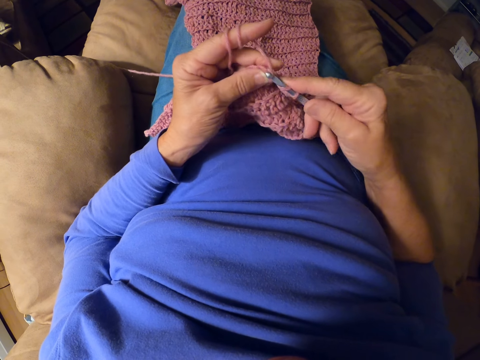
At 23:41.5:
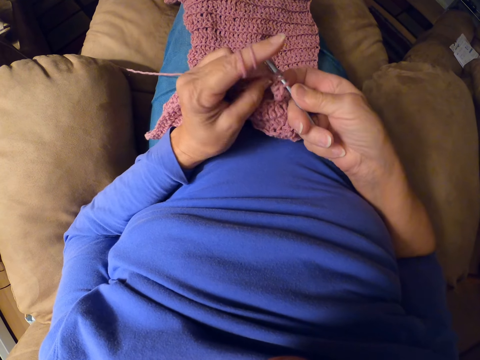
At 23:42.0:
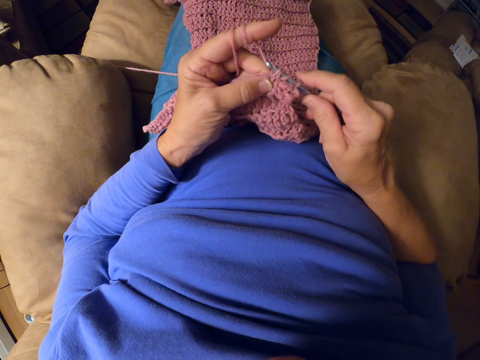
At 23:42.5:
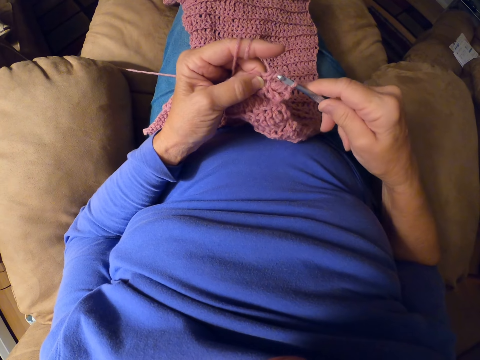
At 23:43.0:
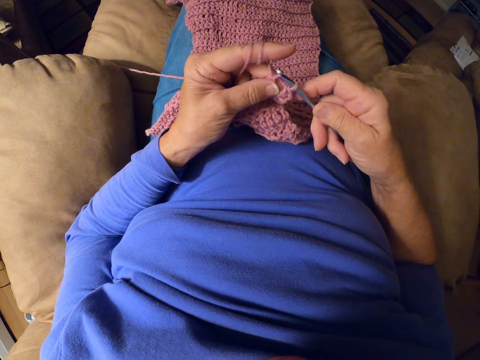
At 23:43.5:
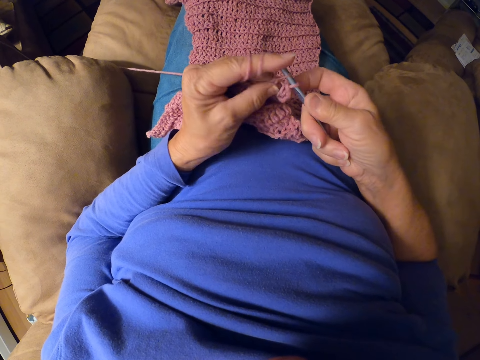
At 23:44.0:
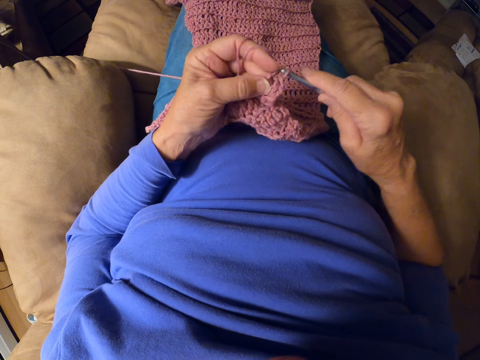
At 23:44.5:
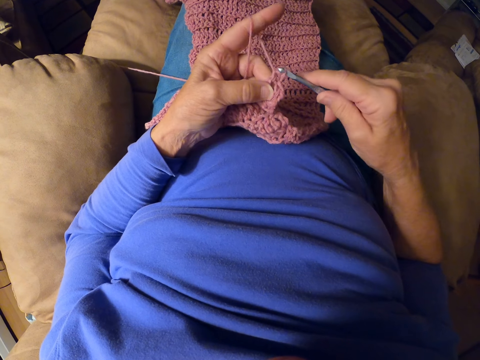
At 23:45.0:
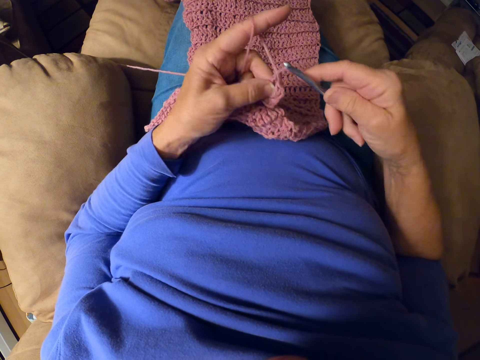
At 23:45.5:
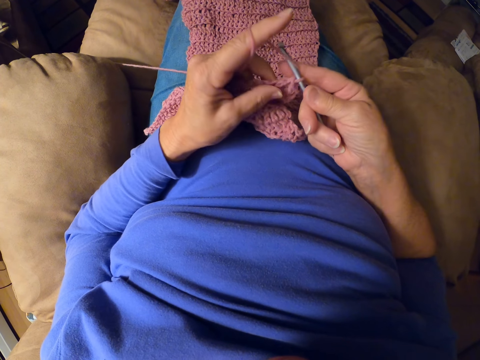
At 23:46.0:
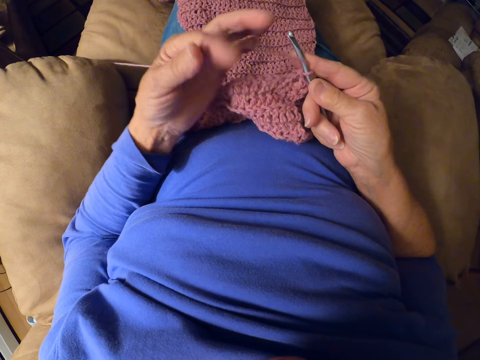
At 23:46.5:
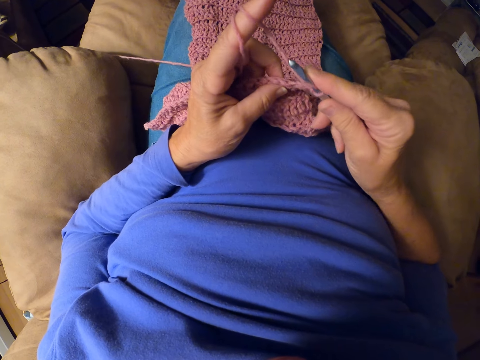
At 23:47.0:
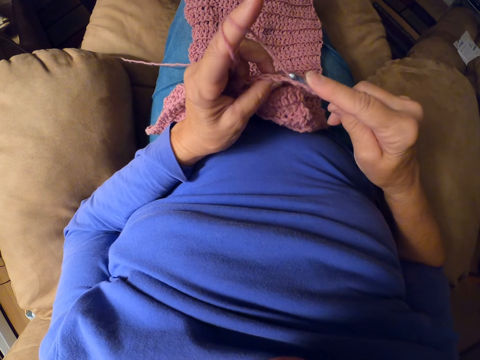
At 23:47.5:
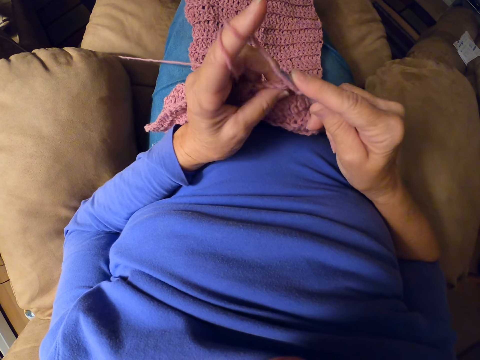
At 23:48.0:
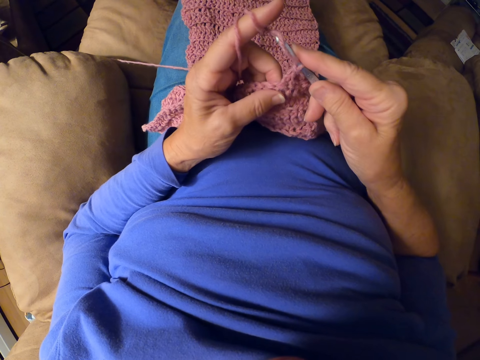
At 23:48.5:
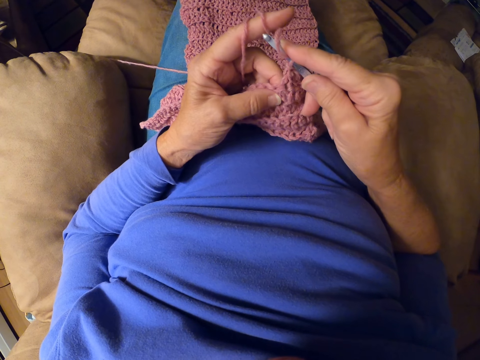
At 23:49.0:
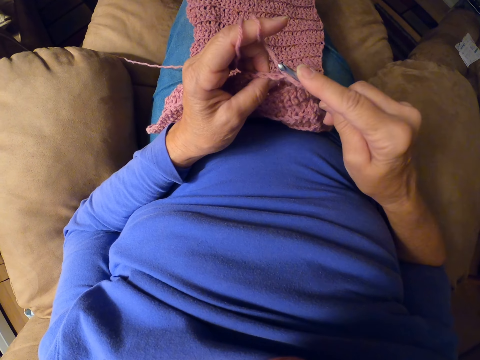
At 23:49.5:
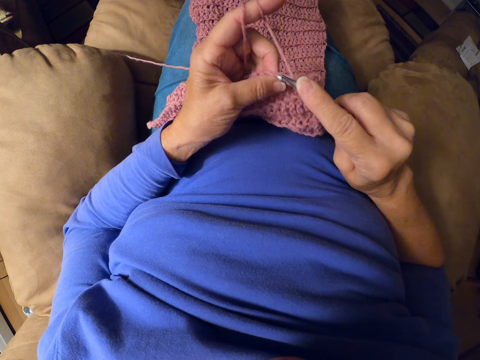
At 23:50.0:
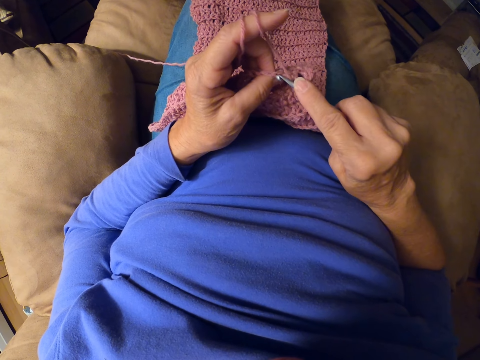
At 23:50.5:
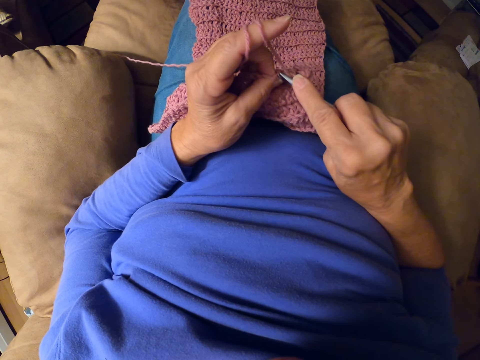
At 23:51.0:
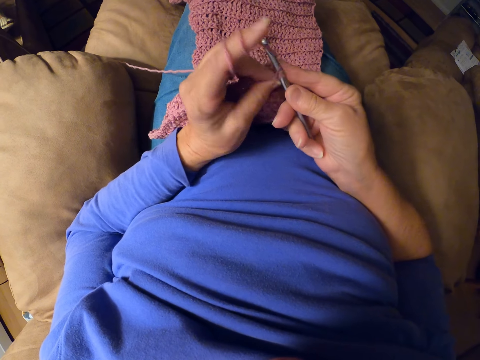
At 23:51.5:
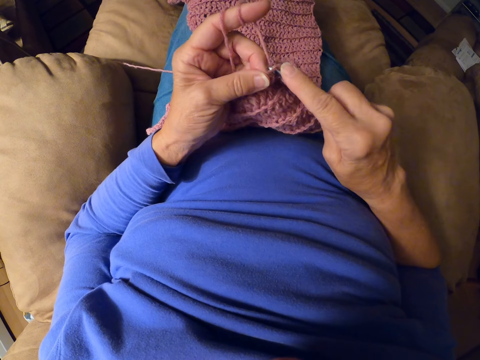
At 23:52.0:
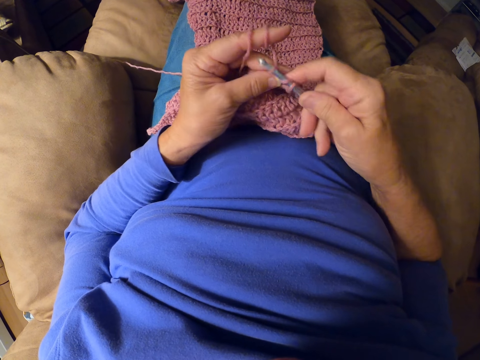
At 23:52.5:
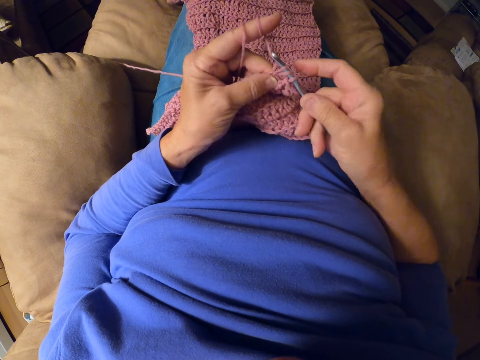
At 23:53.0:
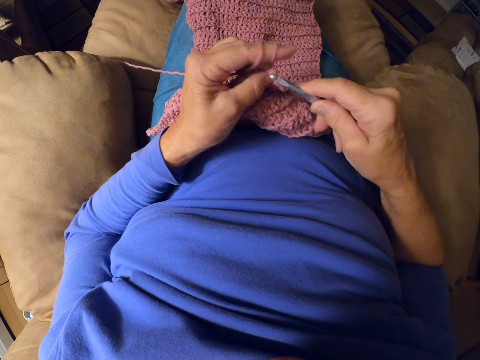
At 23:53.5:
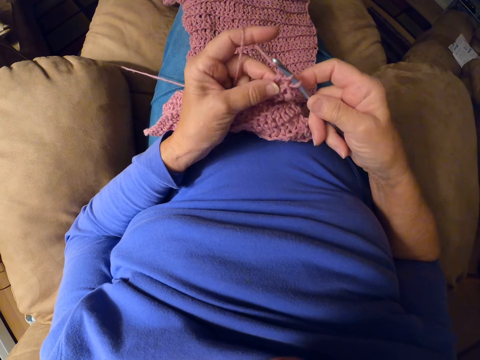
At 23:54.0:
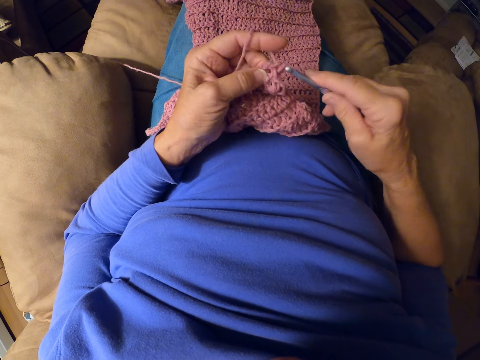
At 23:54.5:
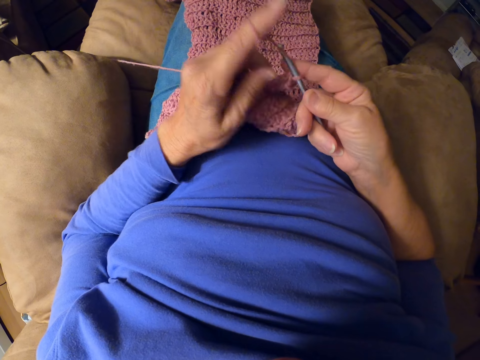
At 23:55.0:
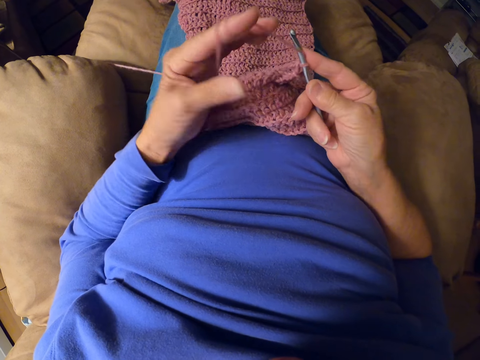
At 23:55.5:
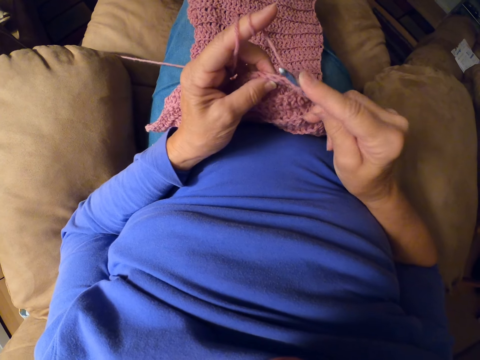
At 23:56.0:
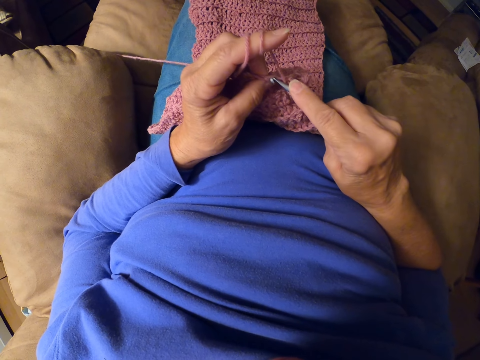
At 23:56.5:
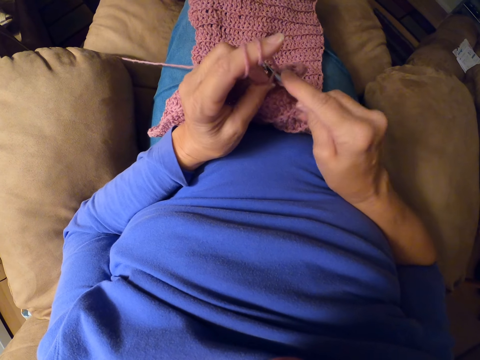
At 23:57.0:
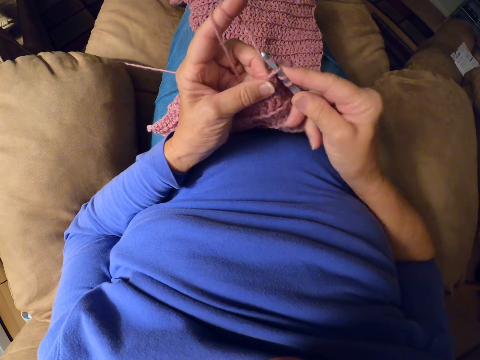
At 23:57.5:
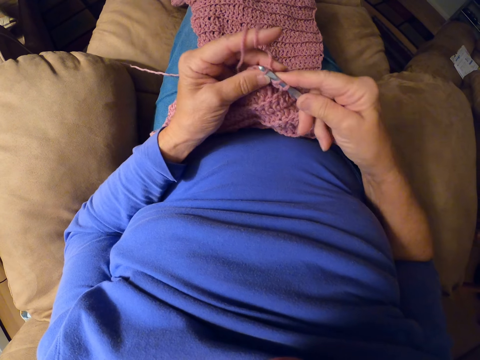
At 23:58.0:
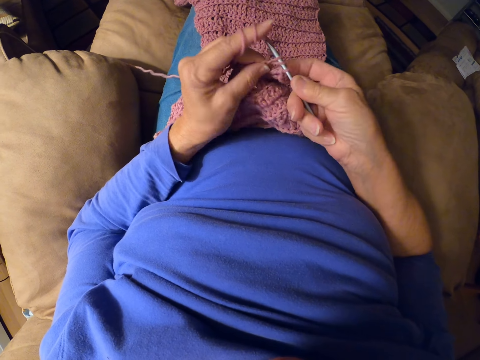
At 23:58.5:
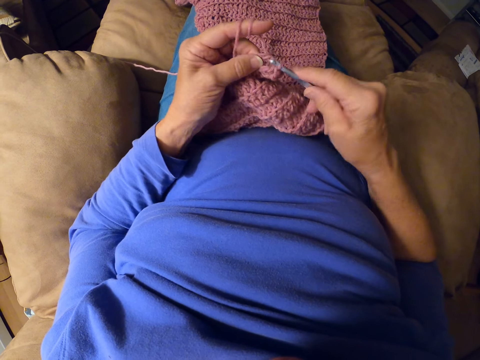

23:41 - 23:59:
The camera wearer folds the yarn on her finger. She crochets a woolen fabric with a crochet hook. She folds the yarn on her finger. She crochets the woolen fabric with the crochet hook.

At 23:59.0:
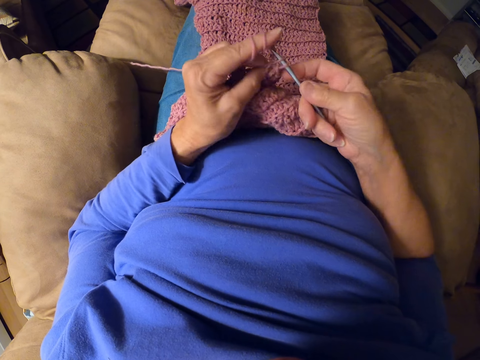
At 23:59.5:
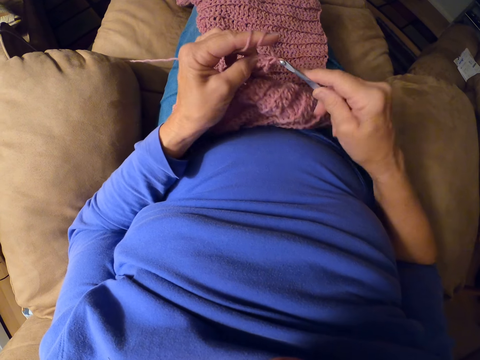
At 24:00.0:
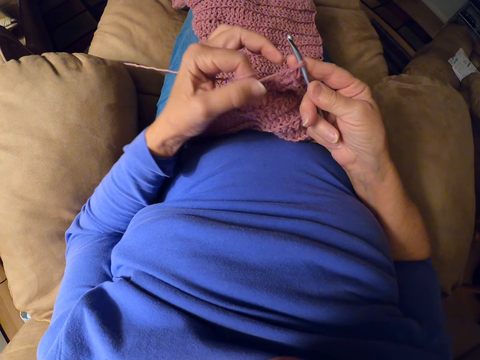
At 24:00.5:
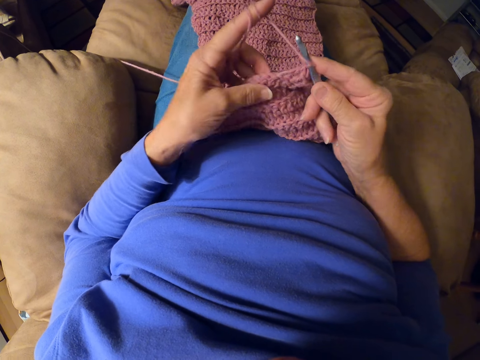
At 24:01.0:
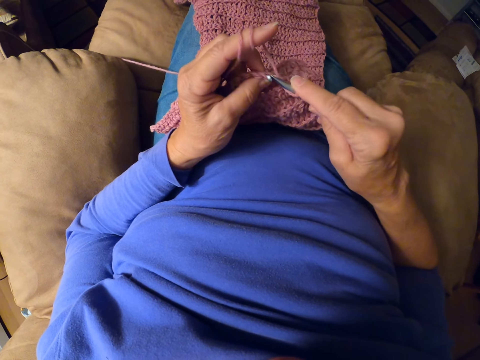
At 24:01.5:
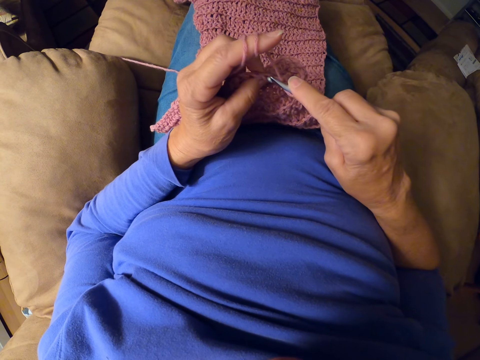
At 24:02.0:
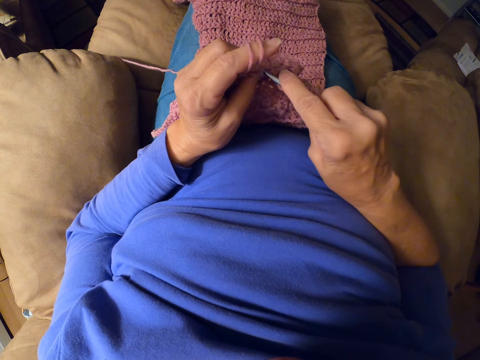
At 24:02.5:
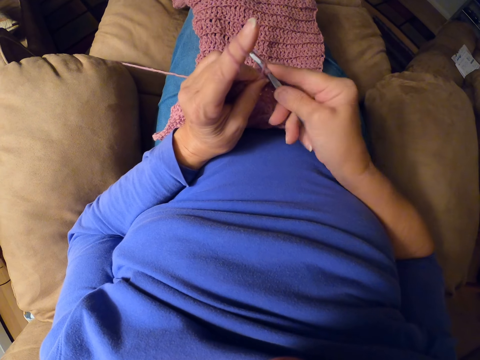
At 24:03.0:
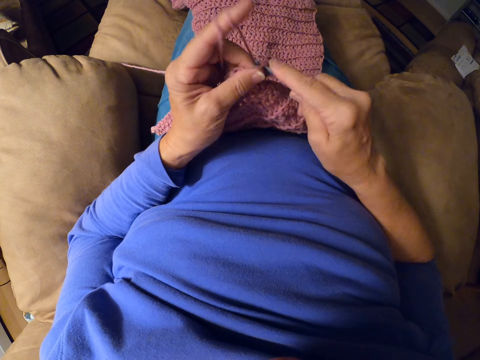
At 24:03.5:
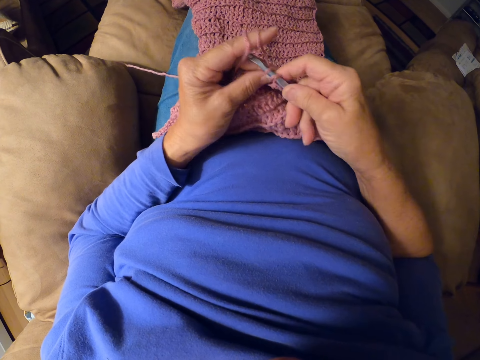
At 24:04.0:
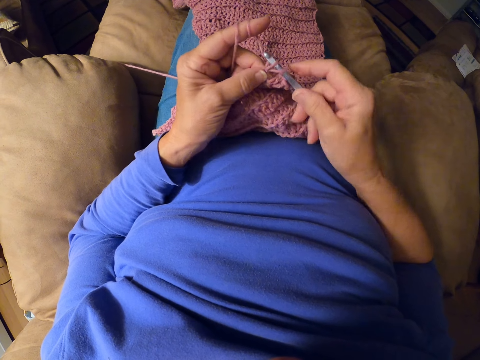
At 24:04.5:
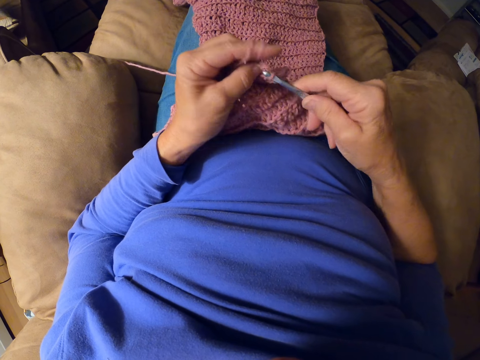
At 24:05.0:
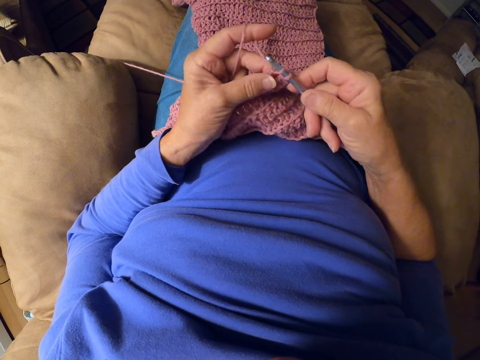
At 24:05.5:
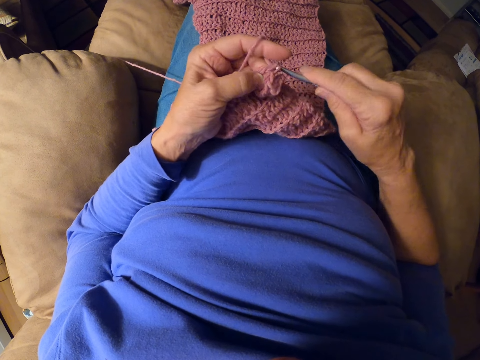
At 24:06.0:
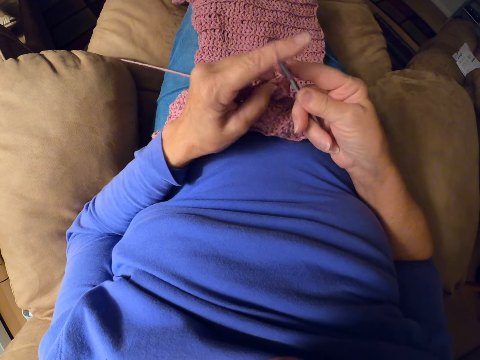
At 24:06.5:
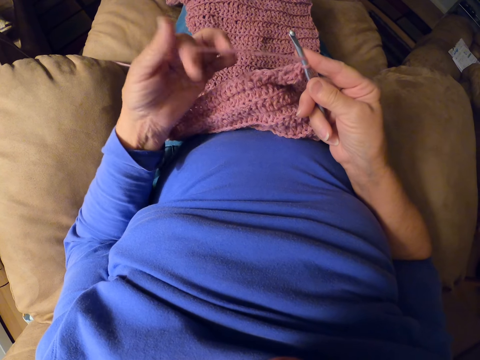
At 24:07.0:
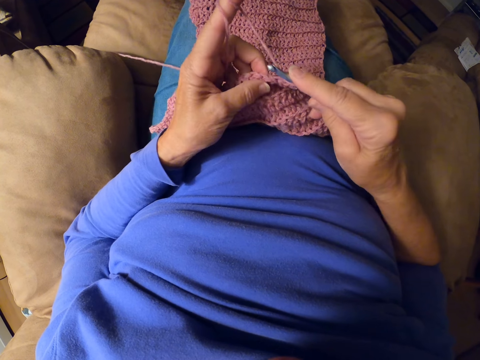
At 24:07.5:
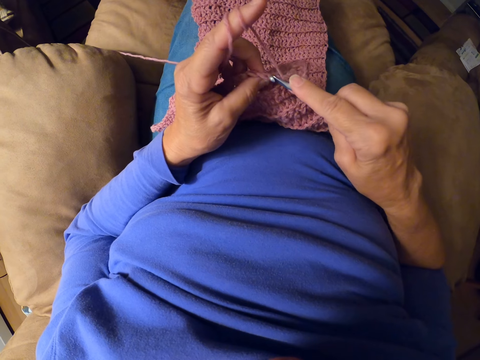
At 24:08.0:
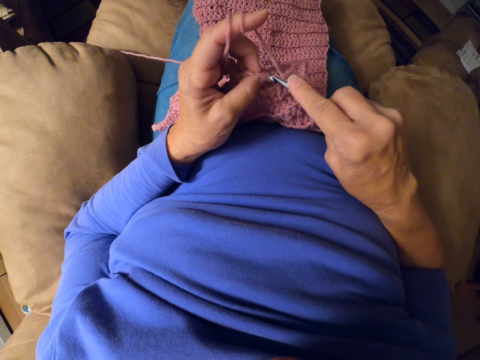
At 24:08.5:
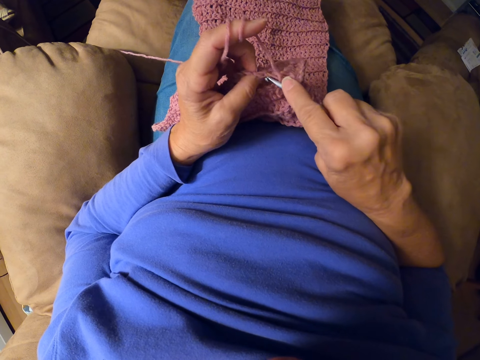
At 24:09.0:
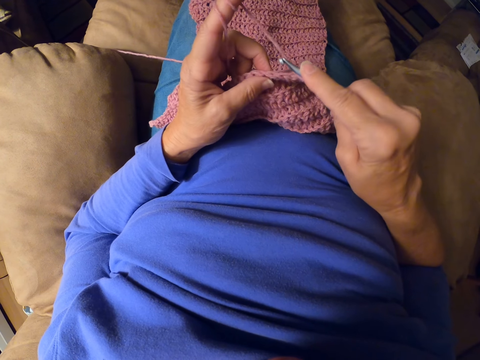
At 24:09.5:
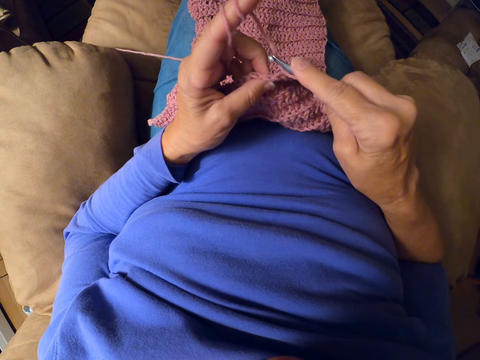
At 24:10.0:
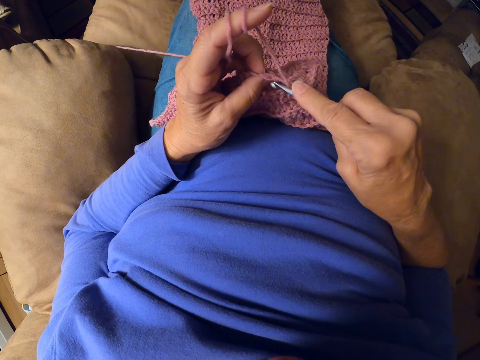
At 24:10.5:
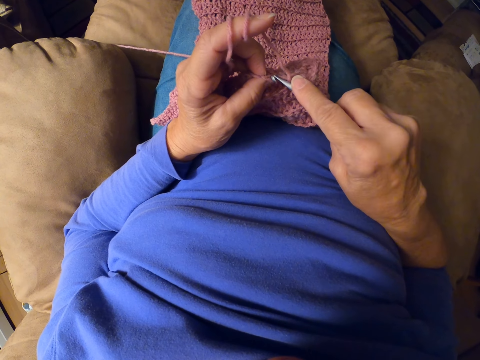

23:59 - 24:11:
The camera wearer pulls the yarn. She folds the yarn on her finger. She crochets a woolen fabric with a crochet hook.
